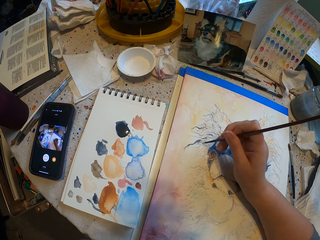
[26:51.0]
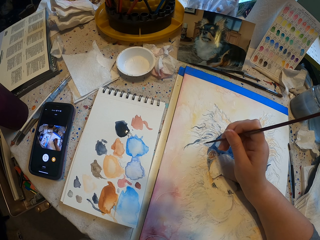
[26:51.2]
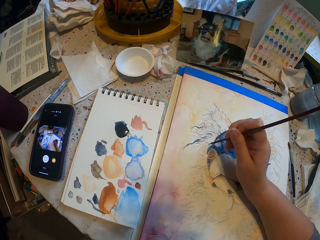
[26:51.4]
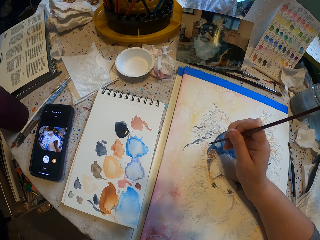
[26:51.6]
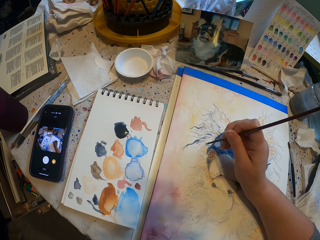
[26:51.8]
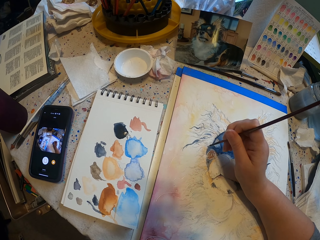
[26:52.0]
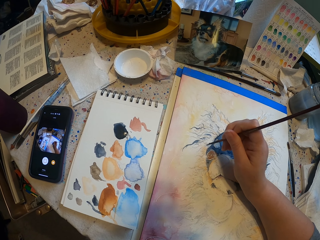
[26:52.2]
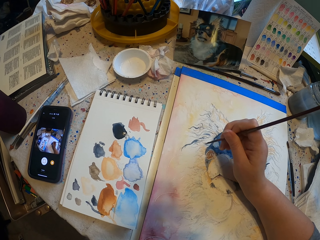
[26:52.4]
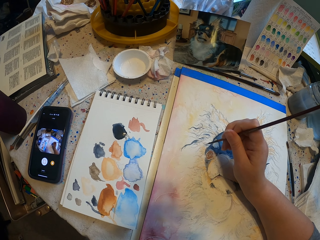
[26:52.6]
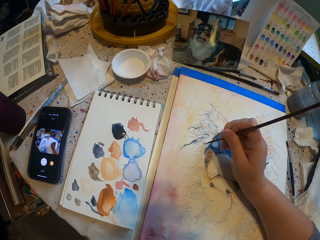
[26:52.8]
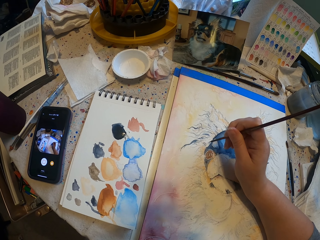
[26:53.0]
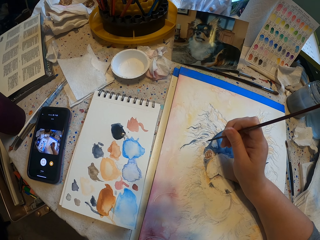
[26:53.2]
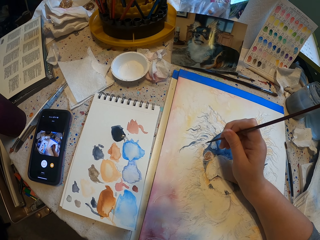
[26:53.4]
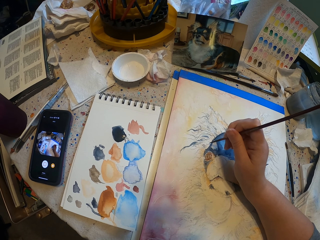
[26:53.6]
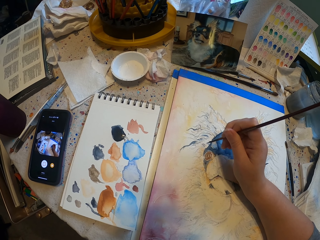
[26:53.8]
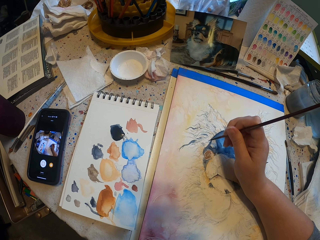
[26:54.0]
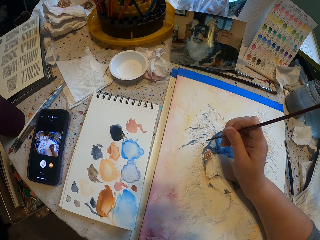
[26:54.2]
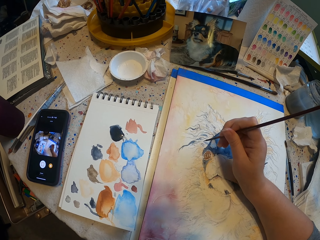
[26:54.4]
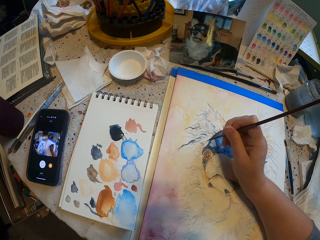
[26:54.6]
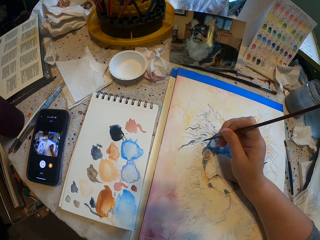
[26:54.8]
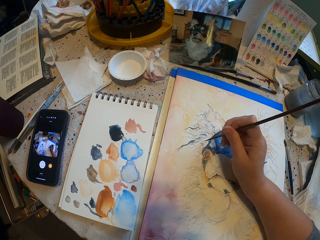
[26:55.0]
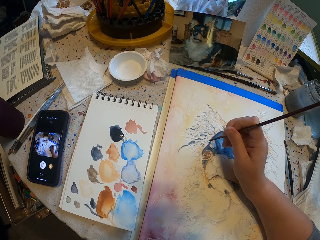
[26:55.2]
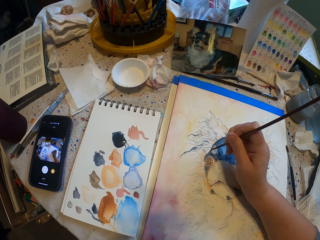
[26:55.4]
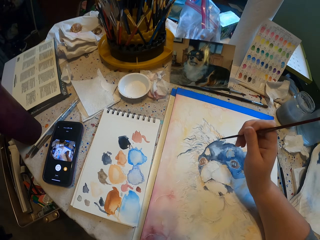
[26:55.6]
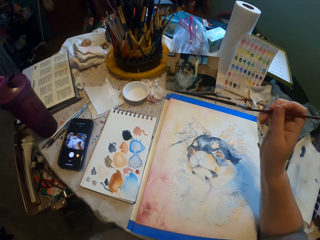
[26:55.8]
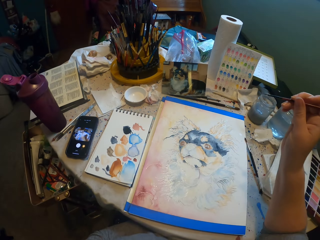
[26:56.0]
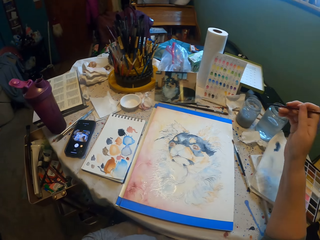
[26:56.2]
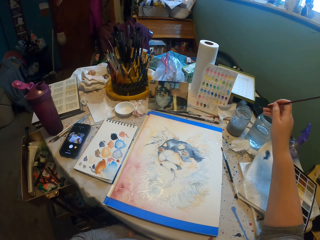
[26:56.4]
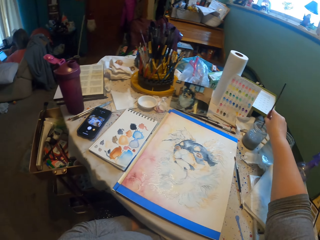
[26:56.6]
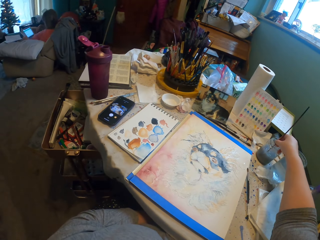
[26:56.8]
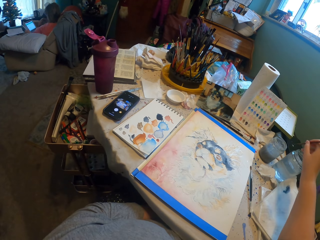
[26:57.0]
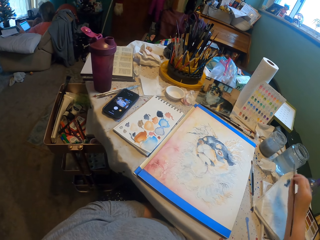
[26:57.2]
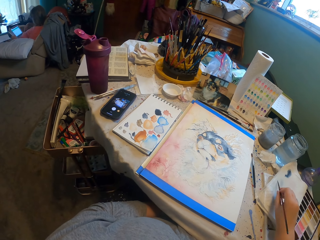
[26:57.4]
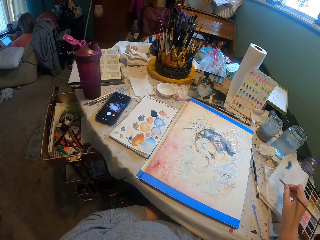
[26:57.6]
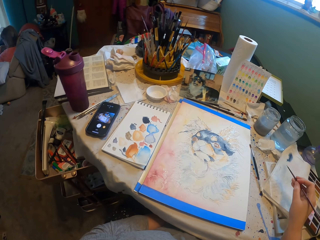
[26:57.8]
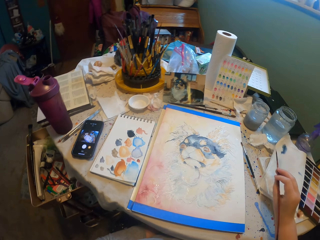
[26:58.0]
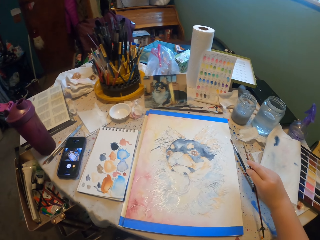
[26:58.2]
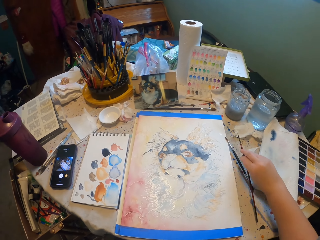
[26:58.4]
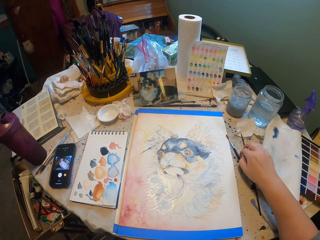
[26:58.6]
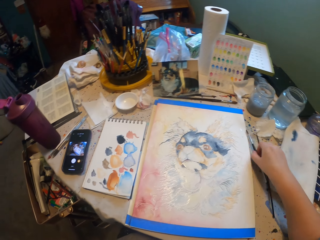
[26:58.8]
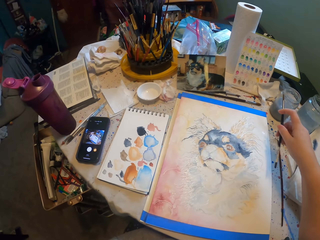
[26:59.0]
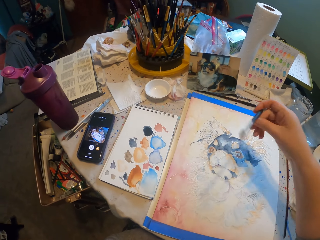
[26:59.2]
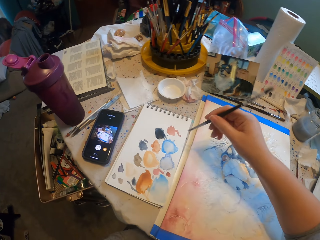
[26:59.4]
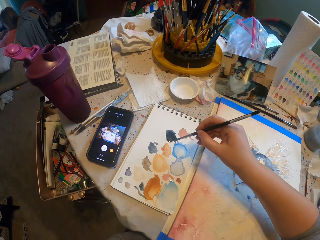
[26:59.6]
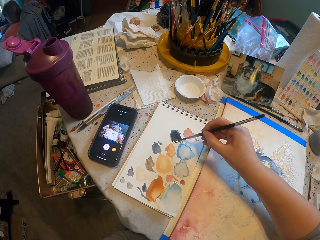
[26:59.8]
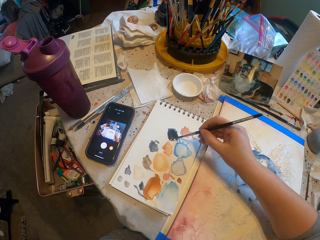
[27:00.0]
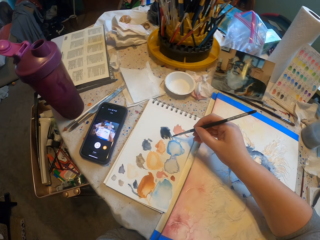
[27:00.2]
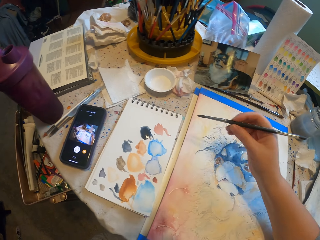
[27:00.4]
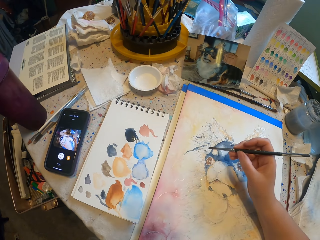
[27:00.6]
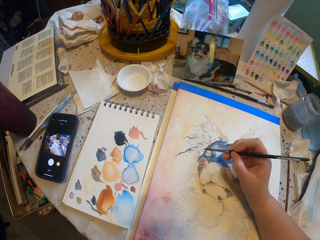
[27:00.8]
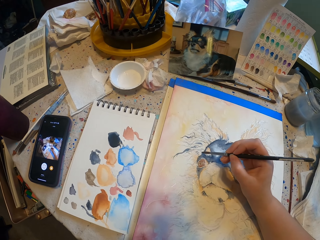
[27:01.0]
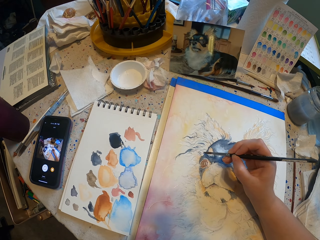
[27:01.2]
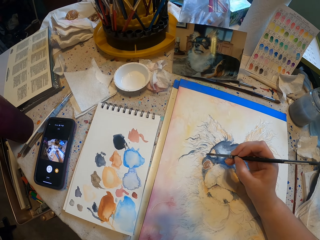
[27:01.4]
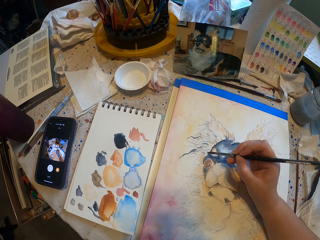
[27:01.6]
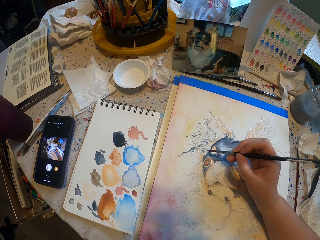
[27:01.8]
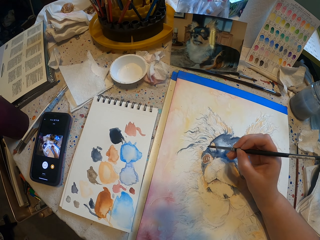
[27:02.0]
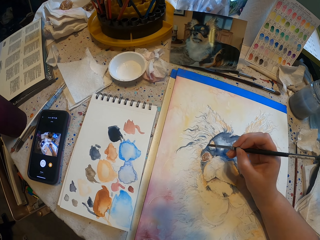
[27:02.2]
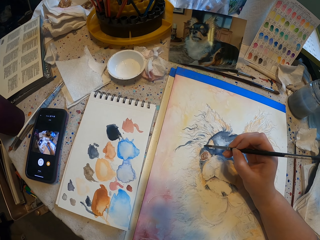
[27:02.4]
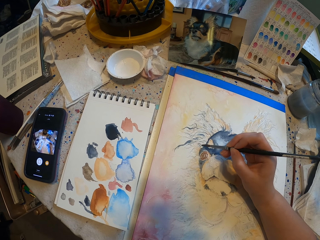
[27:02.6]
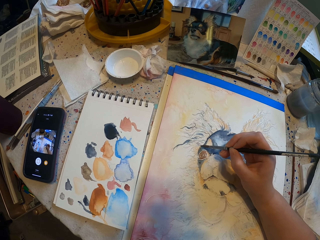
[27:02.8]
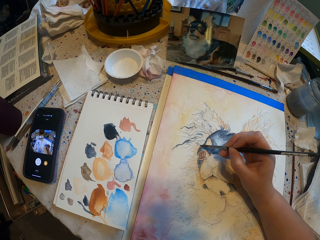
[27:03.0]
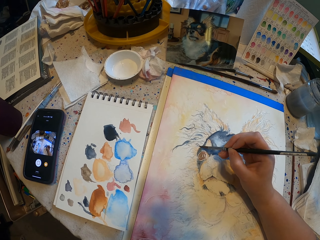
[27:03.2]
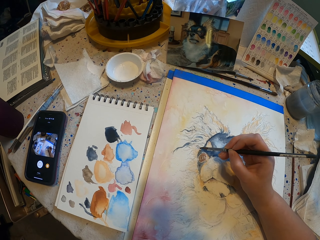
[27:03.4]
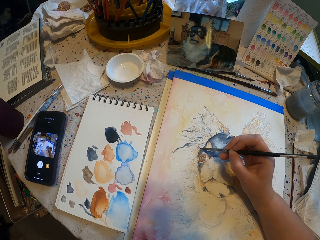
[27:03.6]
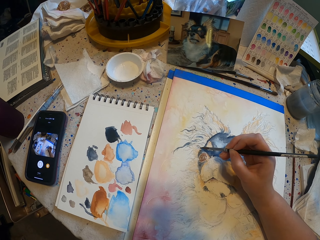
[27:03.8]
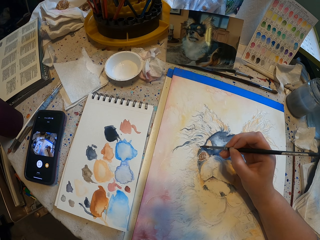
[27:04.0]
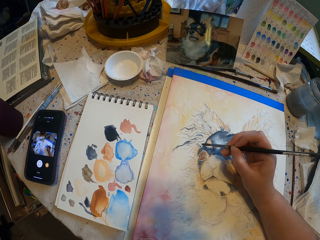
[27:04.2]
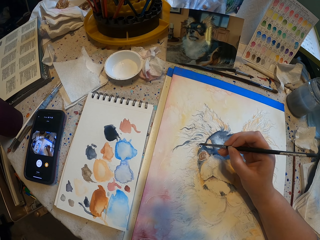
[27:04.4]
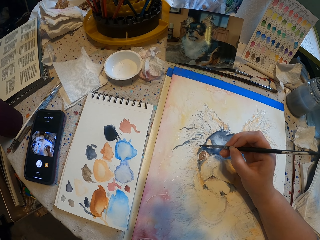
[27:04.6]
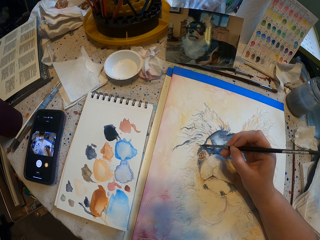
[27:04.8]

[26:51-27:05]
The camera wearer dips the paint brush in the water. They hold the brush. They put the brush on the table. They pick up another paint brush. They rub the brush on the book. They pick a paint with the paint brush. They paint the decoration with the paint brush.

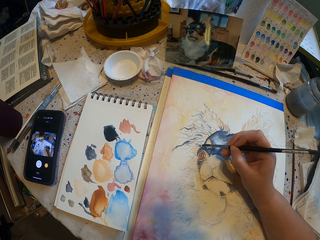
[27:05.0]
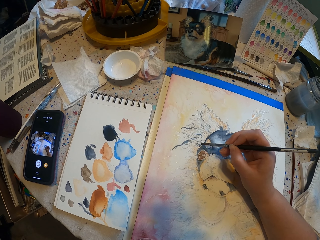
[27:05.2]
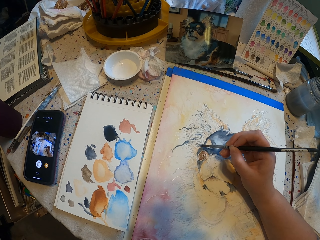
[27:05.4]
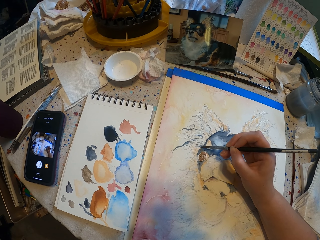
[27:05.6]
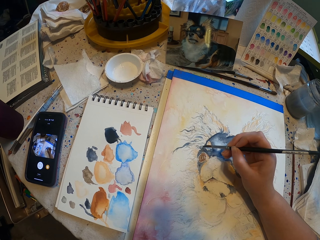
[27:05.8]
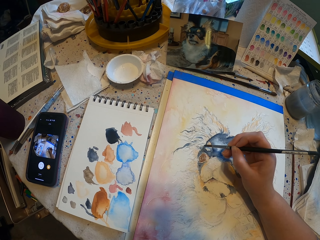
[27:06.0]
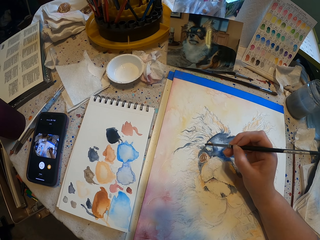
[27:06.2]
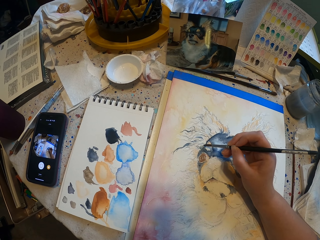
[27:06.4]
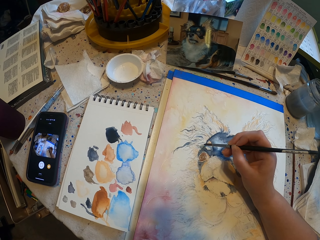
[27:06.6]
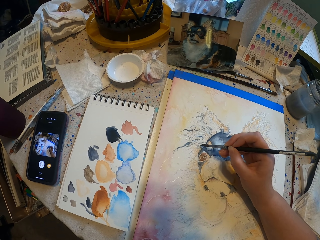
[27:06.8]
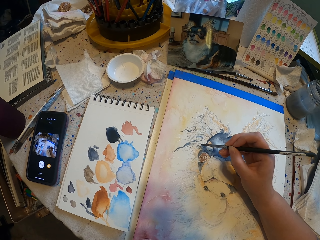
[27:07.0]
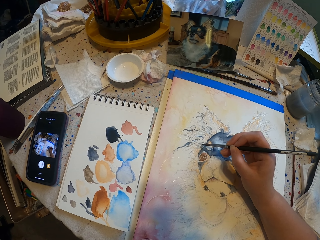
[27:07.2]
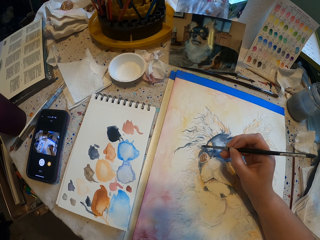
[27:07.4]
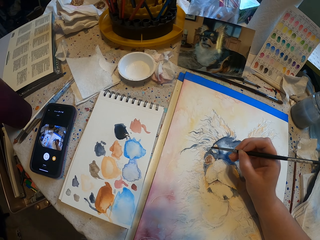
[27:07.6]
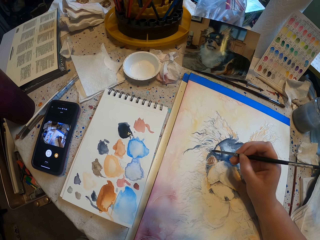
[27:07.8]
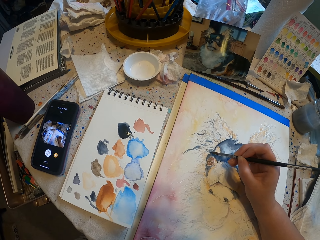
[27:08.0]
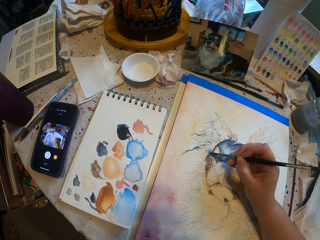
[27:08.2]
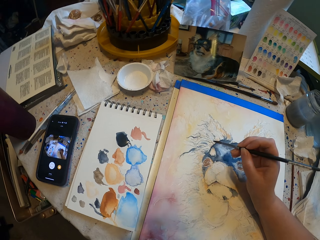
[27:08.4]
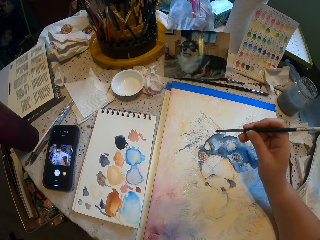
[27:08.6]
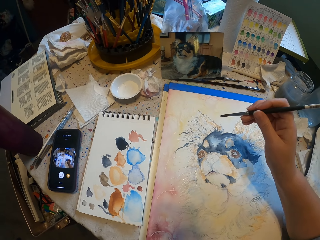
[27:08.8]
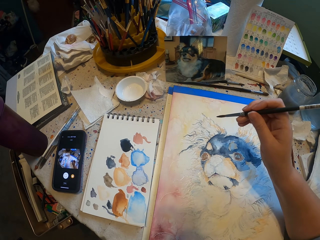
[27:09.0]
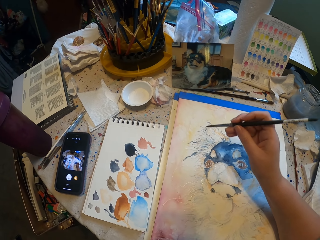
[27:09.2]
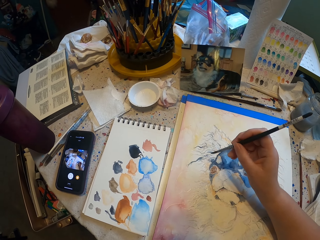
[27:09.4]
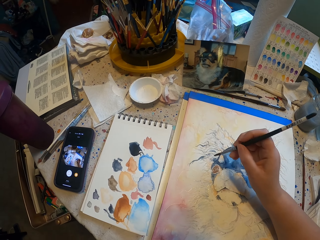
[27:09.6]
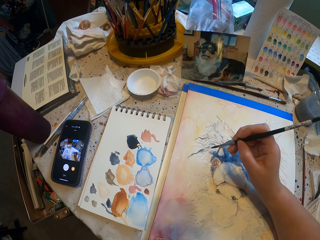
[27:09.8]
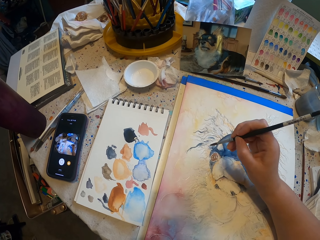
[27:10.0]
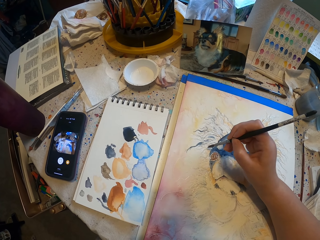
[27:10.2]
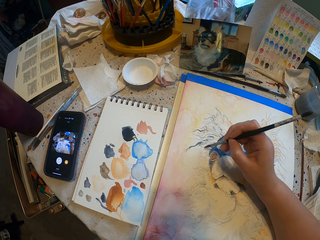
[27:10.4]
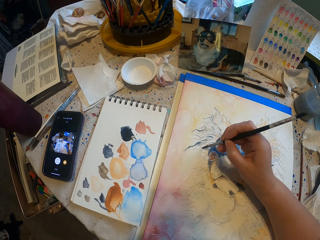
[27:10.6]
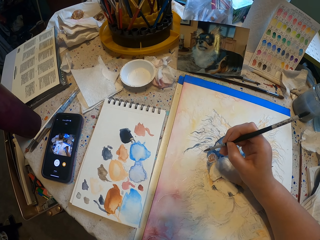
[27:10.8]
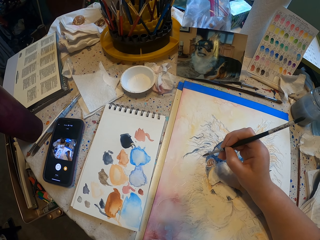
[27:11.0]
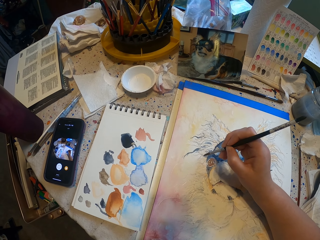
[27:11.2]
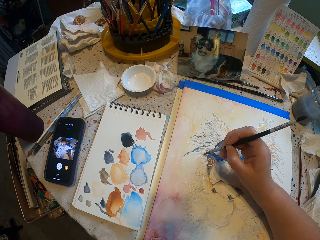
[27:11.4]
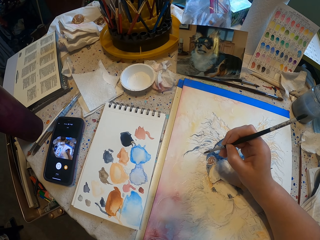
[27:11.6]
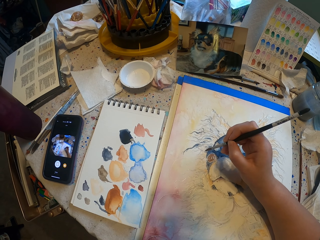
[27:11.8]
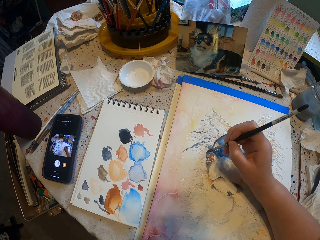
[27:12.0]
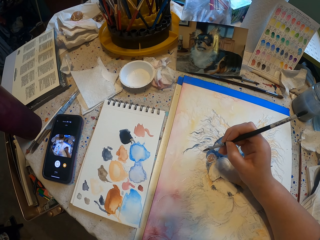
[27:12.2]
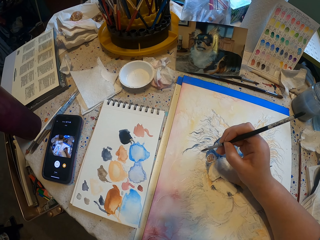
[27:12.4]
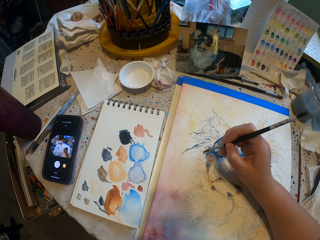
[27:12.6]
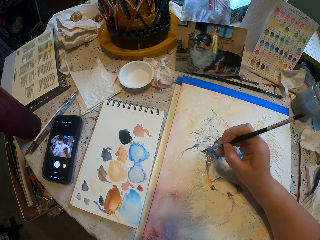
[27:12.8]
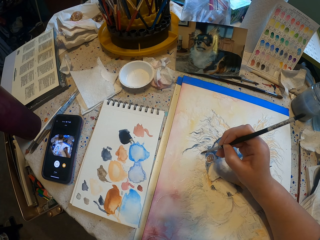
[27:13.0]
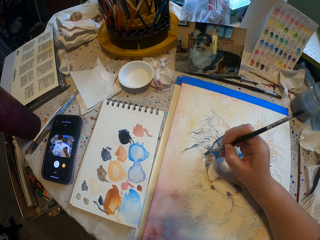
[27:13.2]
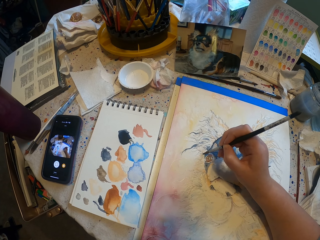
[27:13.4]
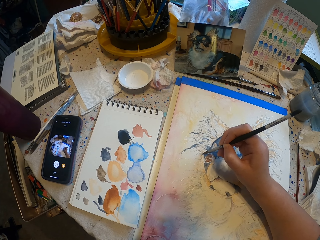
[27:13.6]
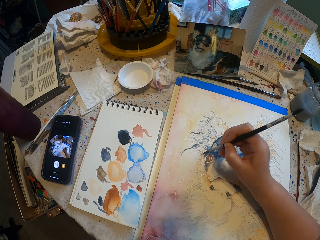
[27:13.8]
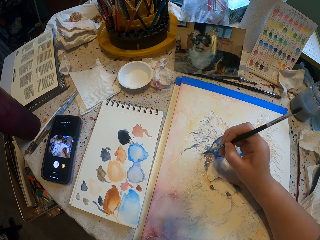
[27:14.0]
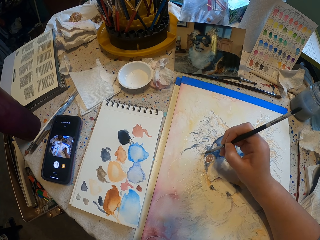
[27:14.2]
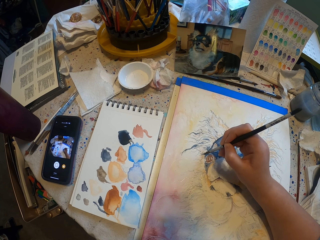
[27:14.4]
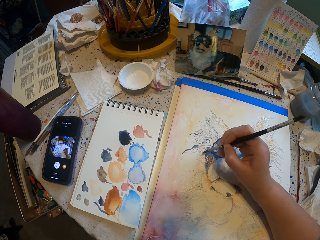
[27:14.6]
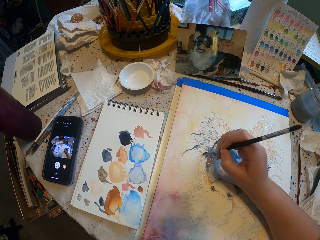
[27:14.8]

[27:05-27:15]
The camera wearer holds the brush. They paint the decoration with a paint brush.
